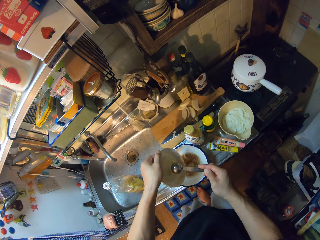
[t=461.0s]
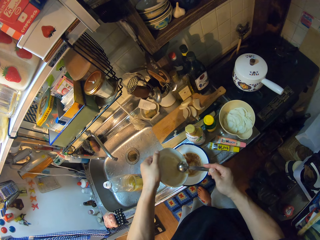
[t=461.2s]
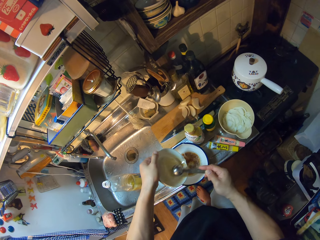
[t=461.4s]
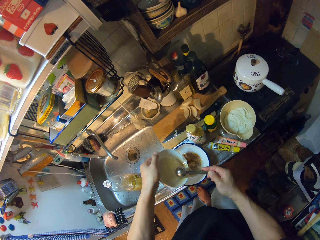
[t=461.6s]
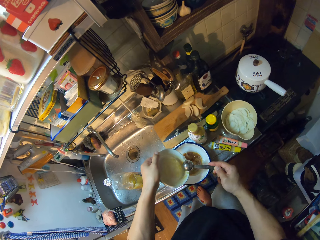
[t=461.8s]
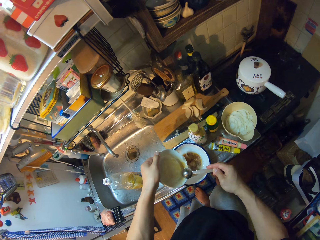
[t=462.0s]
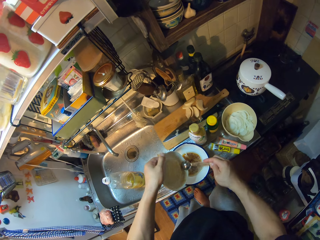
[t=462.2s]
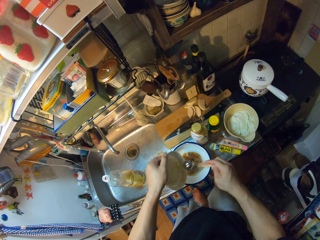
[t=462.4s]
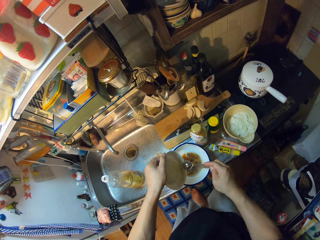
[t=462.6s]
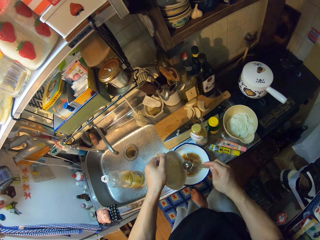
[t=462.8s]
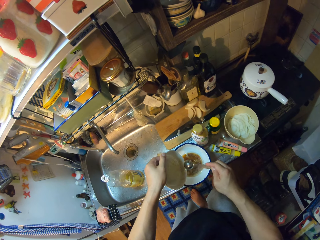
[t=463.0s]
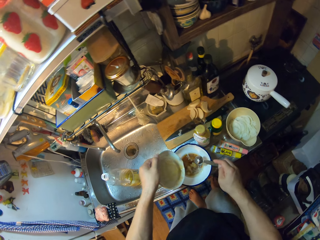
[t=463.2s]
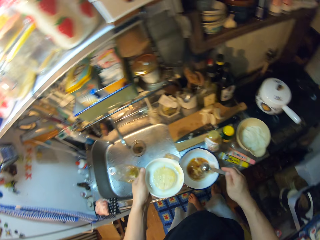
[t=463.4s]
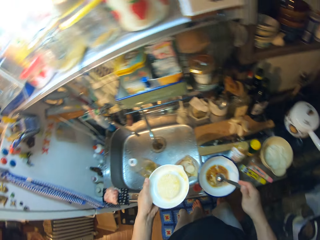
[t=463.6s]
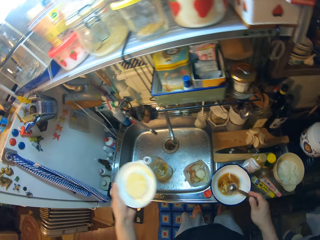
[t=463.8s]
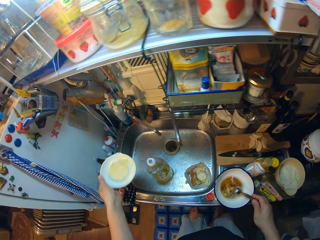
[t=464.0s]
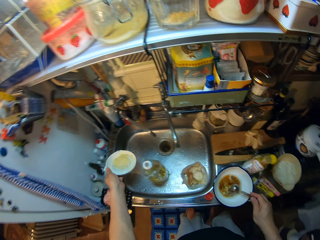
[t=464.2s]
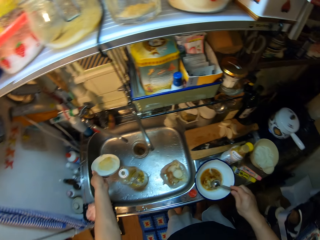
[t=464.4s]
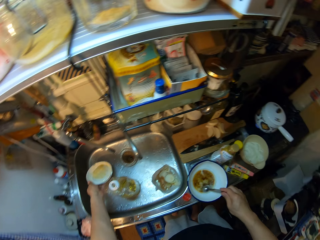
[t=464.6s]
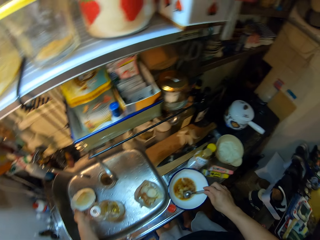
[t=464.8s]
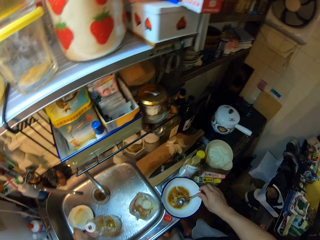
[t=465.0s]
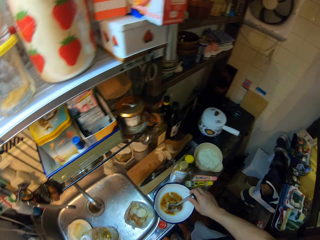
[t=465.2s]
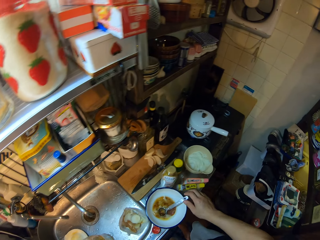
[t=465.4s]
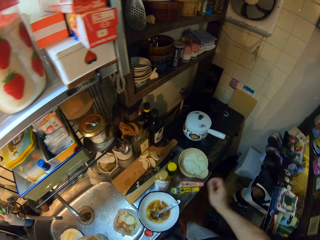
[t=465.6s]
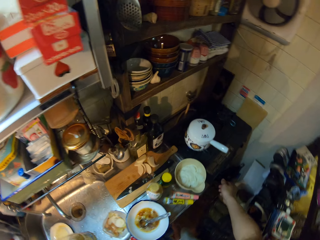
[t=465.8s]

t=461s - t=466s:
The camera wearer scrapes the grater with the measuring spoon. They drop the mixing plate. They place the grater in the sink. They place the measuring spoon into the bowl.

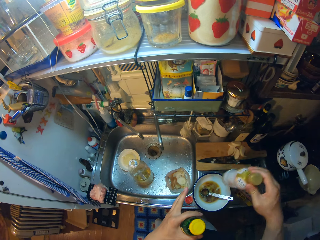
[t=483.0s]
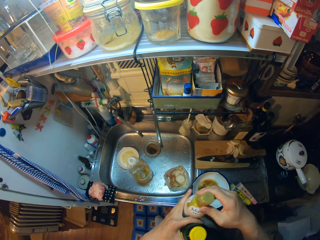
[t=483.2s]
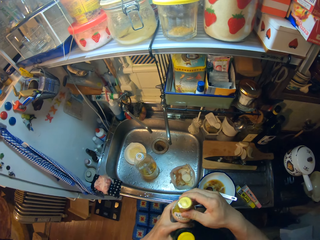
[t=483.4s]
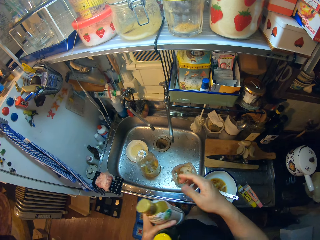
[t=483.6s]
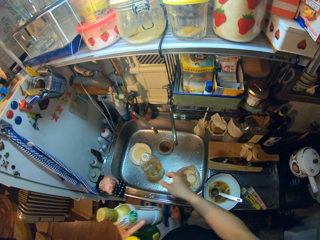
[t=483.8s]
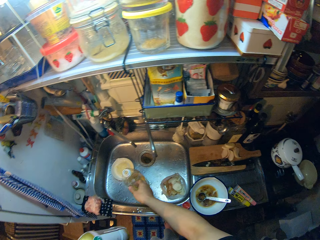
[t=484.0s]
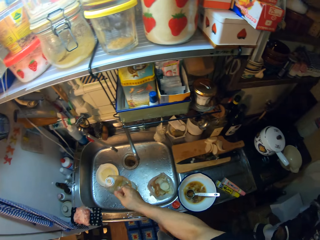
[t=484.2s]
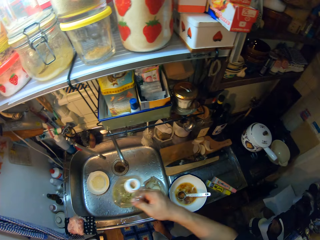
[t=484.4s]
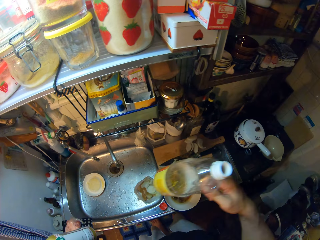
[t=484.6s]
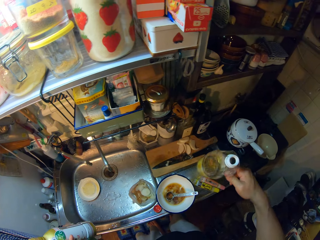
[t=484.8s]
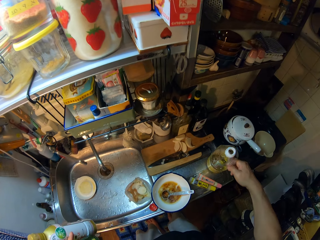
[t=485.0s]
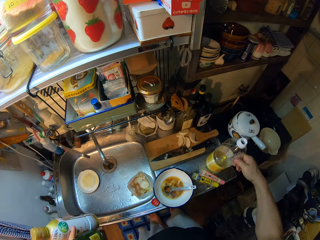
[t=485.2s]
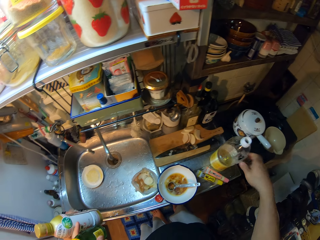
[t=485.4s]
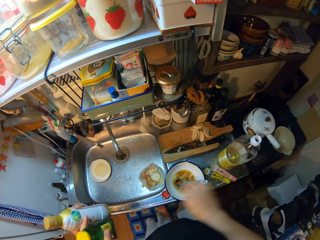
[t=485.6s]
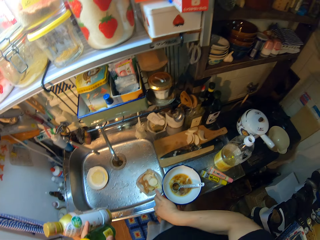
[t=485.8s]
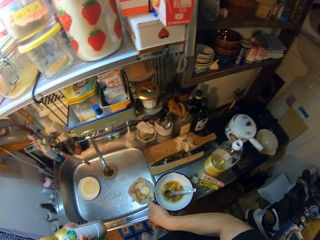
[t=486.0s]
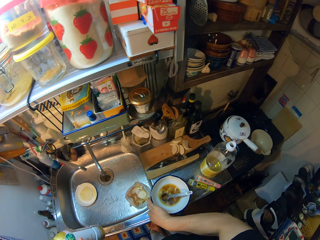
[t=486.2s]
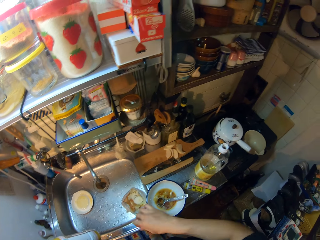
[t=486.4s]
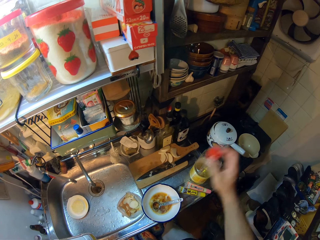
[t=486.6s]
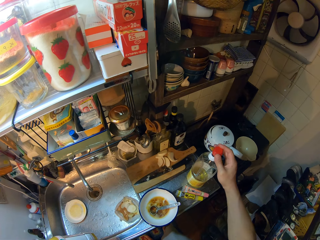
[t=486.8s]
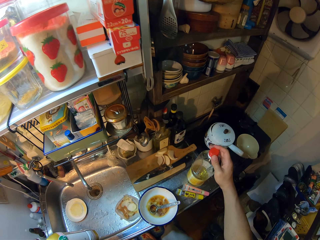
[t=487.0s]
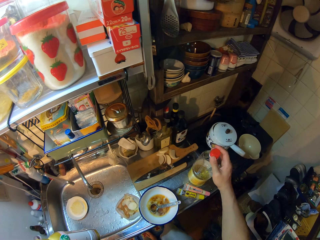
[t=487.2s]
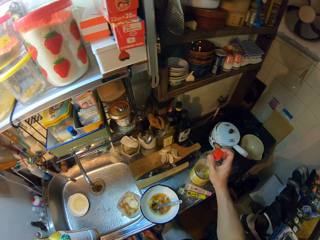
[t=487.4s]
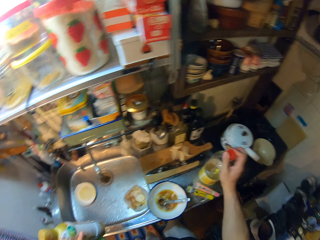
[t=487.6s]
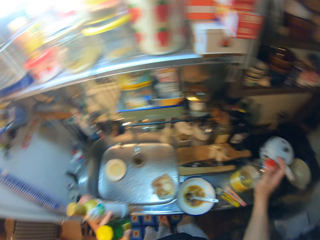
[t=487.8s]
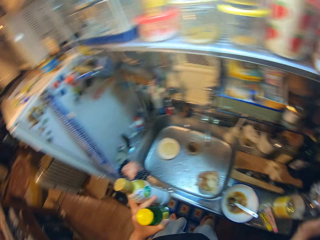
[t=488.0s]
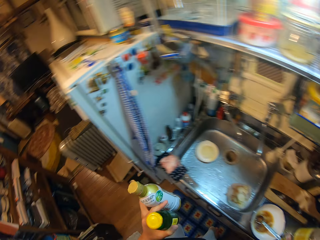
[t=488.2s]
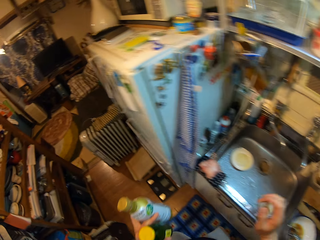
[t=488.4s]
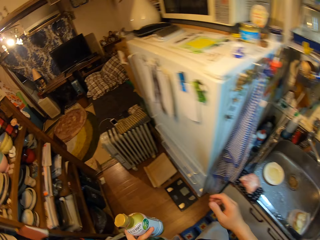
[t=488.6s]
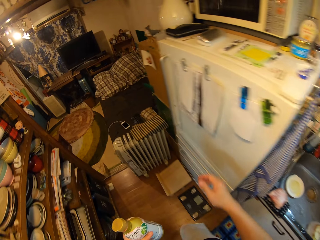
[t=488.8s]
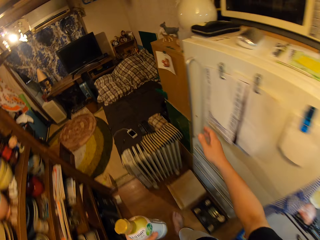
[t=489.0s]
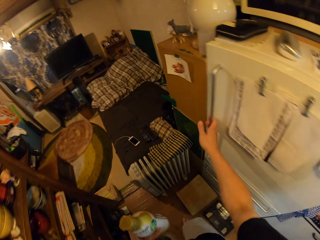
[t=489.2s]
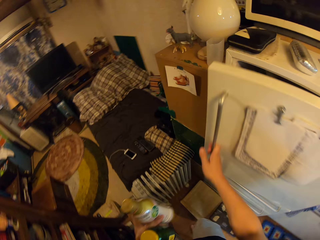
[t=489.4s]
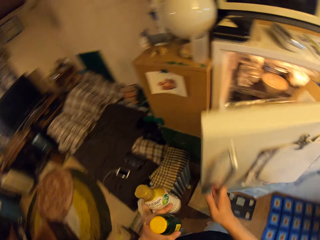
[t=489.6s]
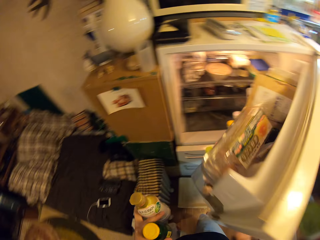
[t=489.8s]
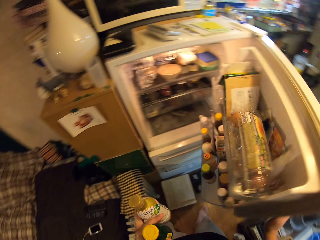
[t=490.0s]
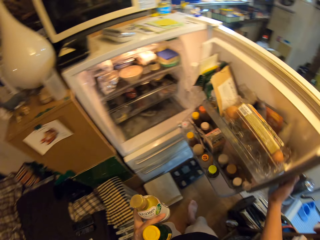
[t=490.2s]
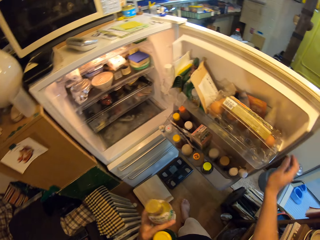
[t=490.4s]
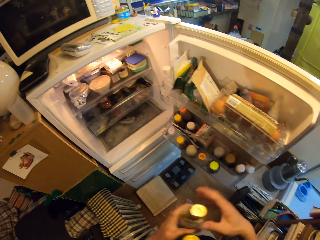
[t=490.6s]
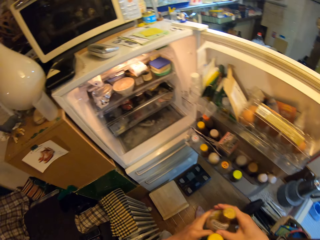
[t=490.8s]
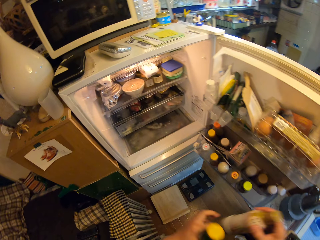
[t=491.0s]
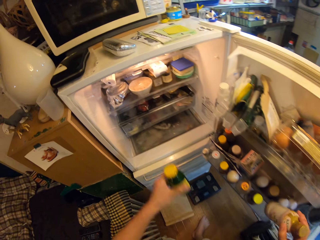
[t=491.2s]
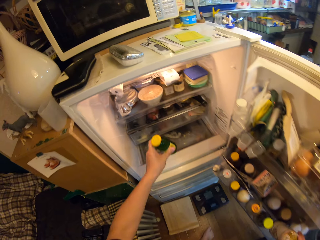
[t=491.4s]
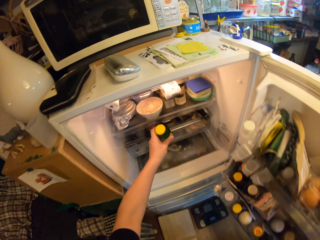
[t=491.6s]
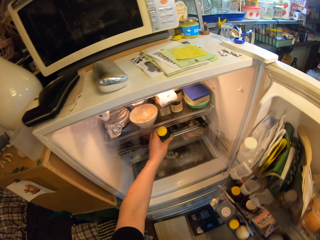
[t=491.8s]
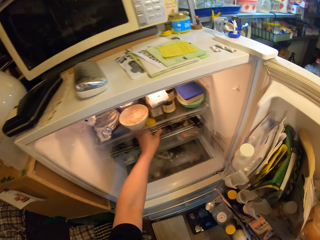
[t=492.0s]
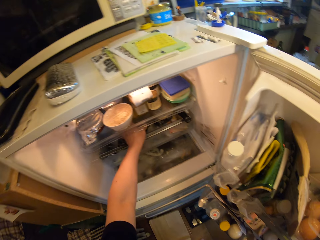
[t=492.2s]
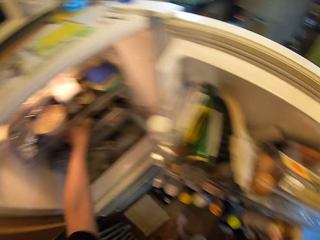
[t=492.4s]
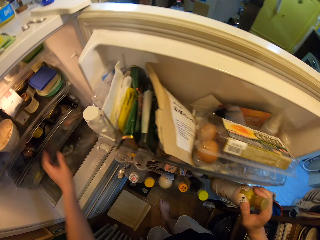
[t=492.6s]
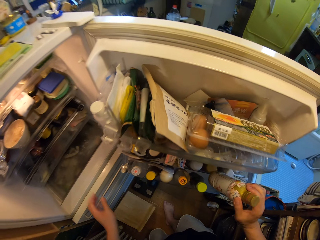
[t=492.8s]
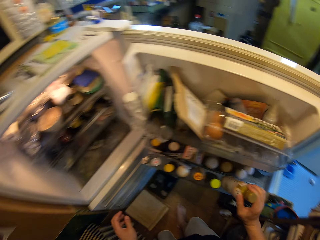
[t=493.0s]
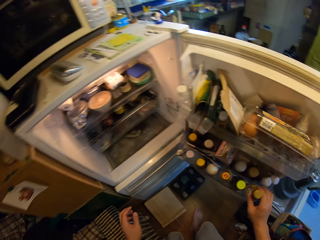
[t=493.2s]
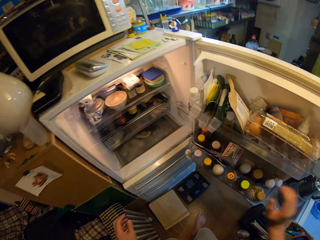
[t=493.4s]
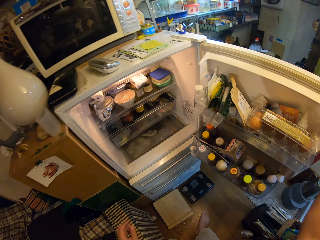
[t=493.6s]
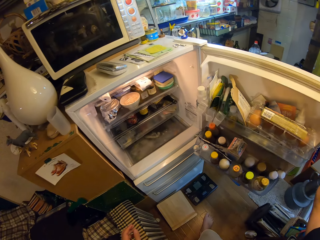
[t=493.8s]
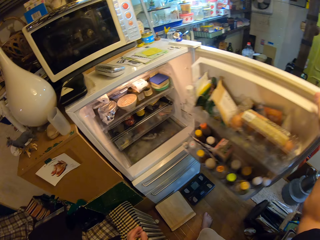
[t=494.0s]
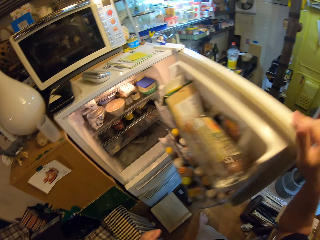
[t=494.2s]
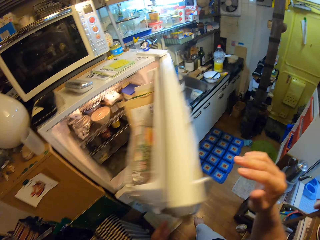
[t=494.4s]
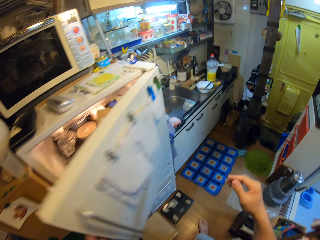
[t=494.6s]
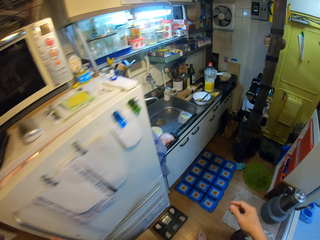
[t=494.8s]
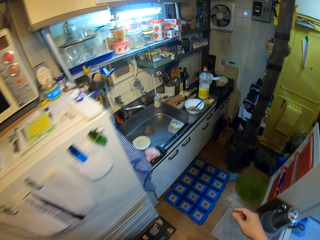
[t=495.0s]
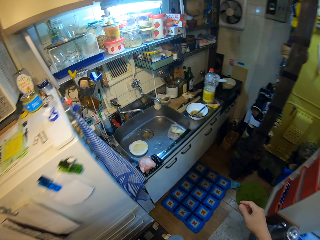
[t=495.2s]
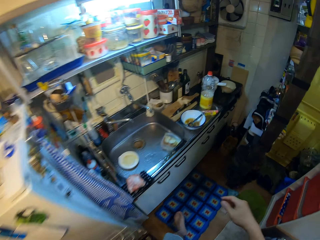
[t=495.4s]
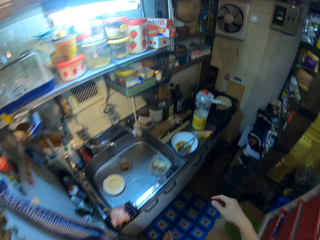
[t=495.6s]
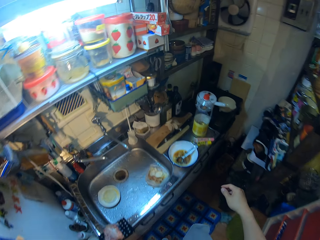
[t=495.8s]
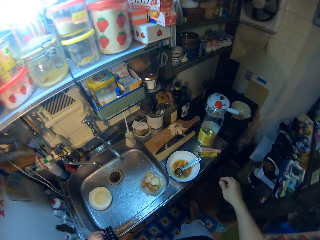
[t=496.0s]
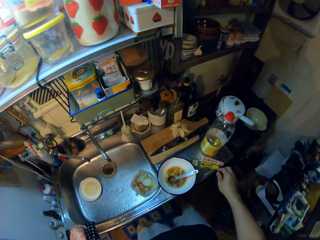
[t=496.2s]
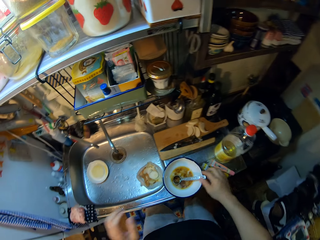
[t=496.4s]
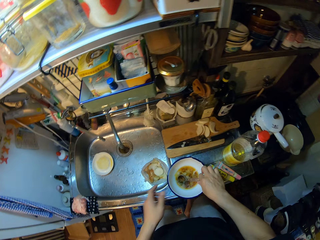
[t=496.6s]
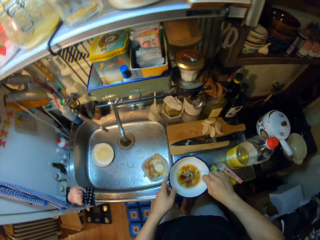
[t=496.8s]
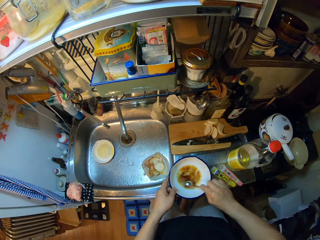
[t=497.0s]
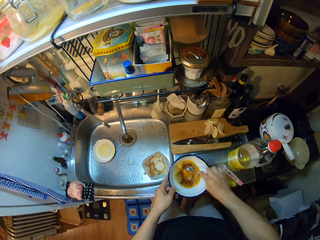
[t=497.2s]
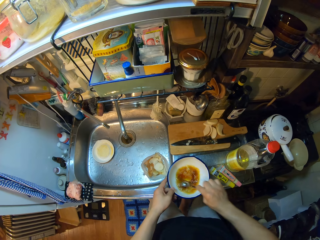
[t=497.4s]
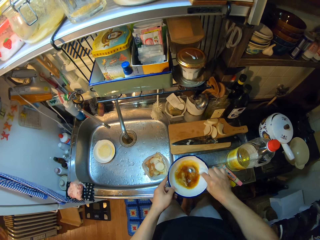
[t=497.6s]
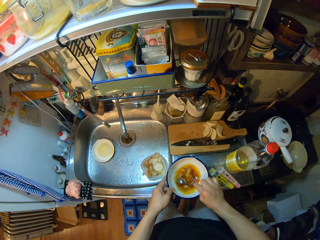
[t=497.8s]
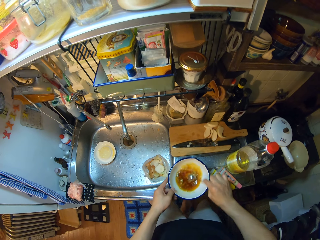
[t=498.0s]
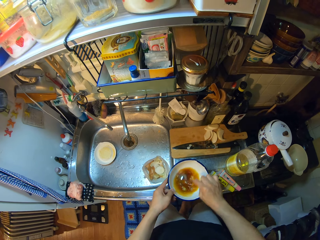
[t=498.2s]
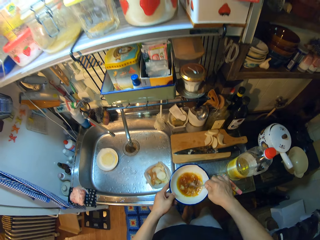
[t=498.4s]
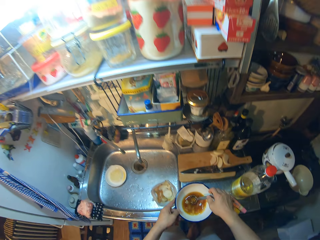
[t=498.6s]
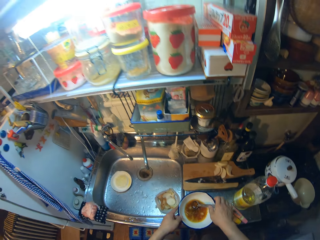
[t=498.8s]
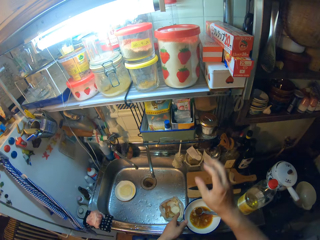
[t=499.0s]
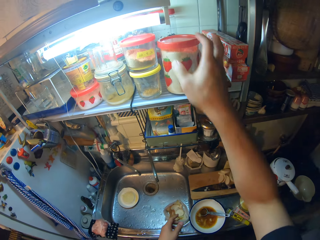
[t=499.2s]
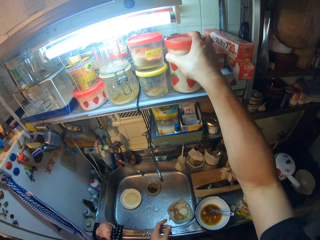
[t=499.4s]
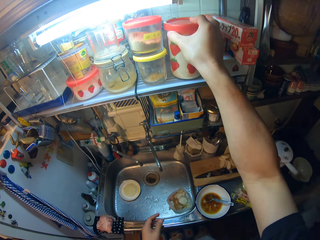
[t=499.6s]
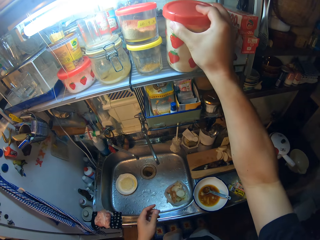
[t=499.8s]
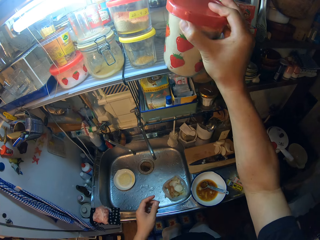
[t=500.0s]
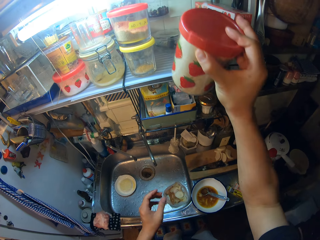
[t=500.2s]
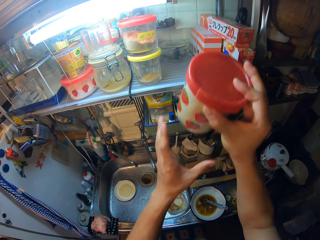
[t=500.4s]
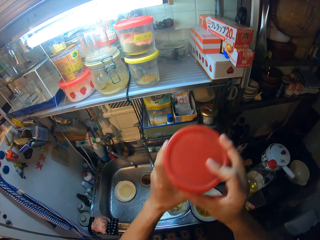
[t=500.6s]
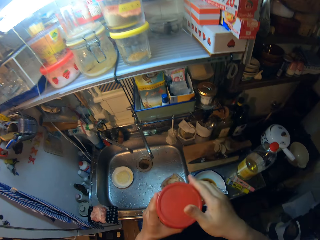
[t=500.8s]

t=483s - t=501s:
The camera wearer passes a bottle to her left hand. She picks up a bottle of something. She moves the bottle of oil on the sink. She drops the bottle of something. She picks the cover of the bottle of oil from the sink. She closes the bottle of oil with its cover. She moves in the kitchen. She opens the fridge. She places the bottles in the fridge. She exchanges the hand holding the bottle of something. She closes the fridge. She moves in the kitchen. She picks up the measuring spoon from the bowl. She stirs the liquids in the bowl with the measuring spoon. She drops the measuring spoon in the bowl. She carries a container of flour from a shelf.
